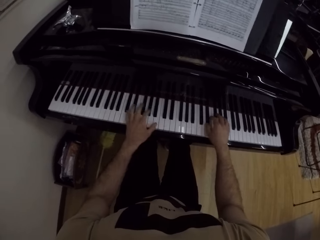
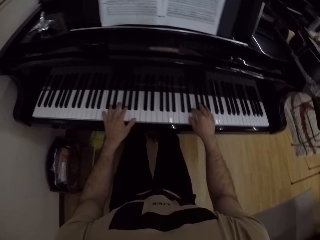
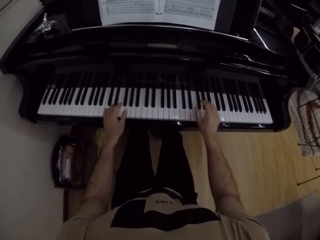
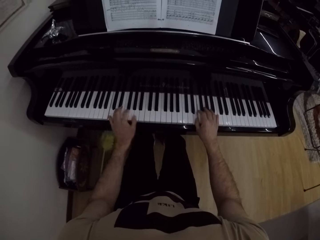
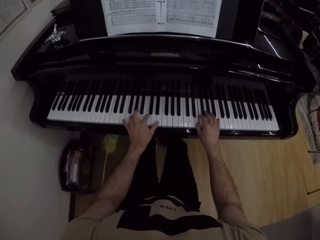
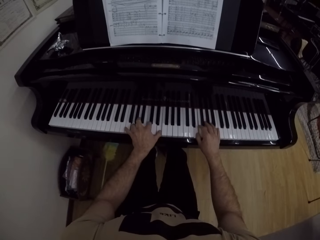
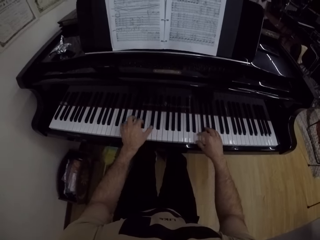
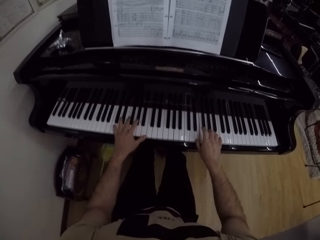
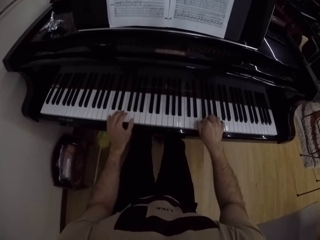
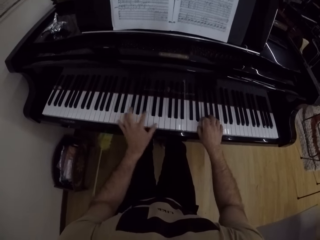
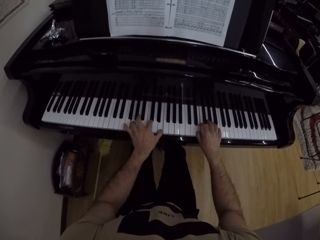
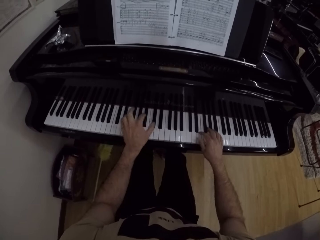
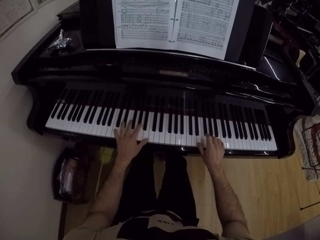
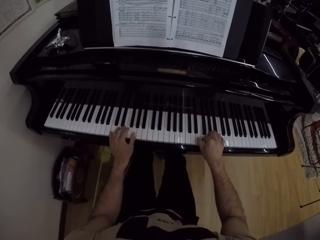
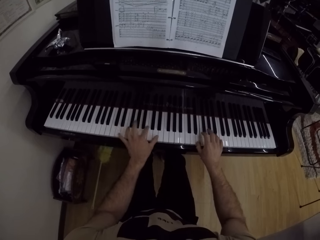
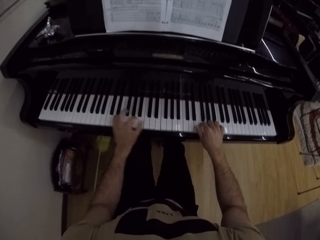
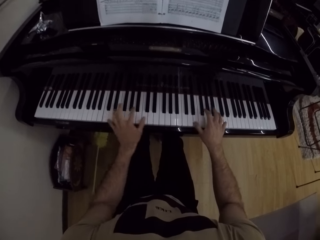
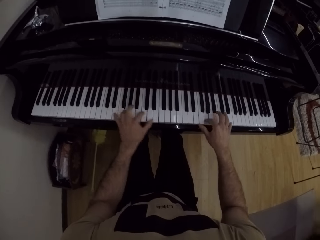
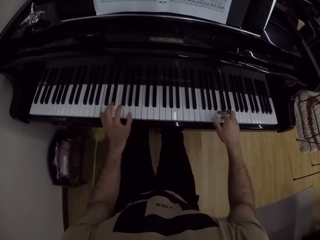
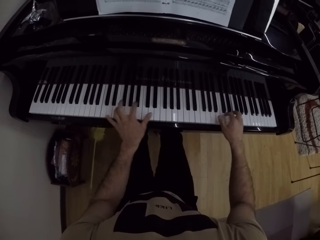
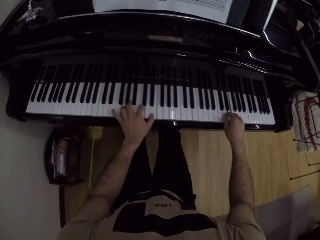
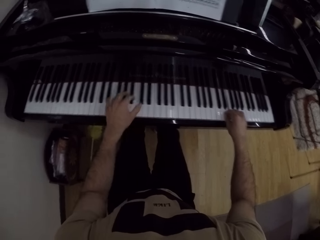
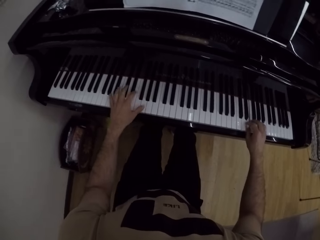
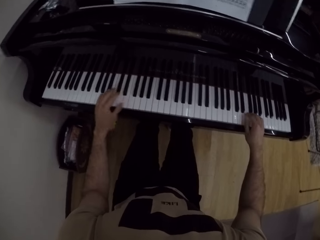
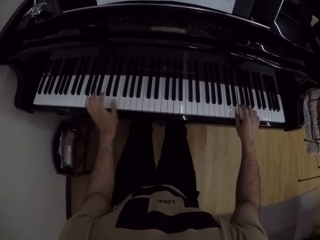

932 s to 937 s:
The camera wearer plays the piano with both hands.

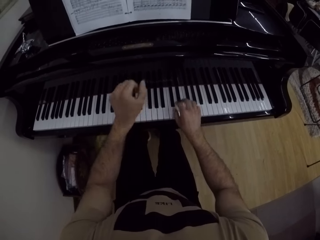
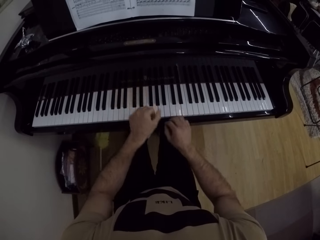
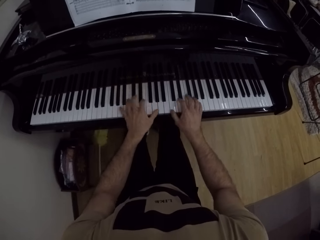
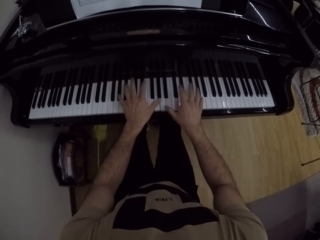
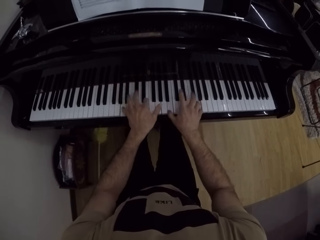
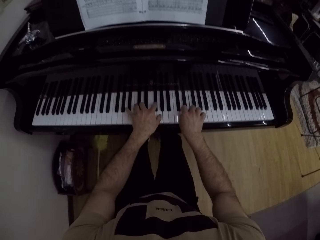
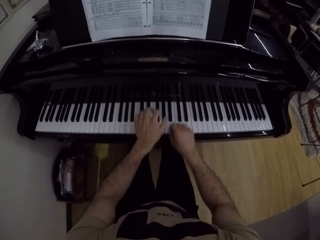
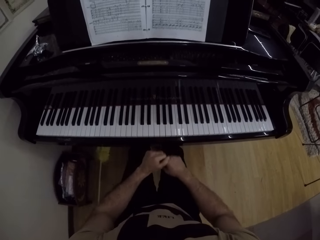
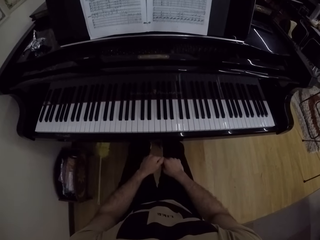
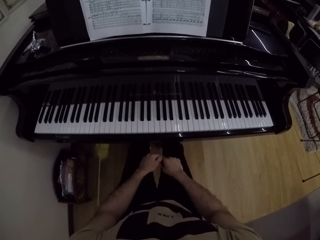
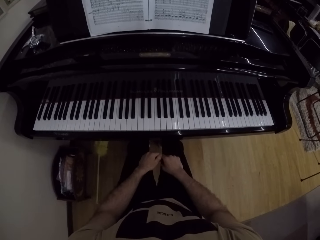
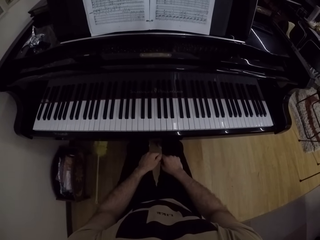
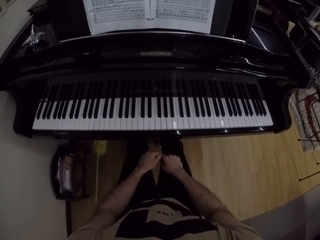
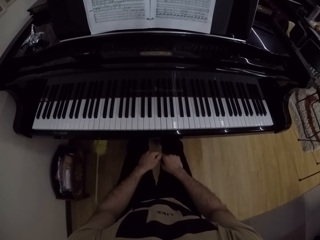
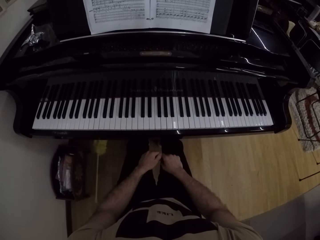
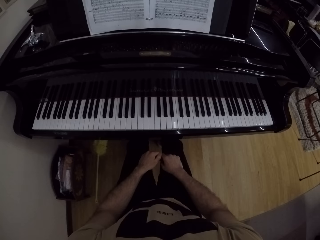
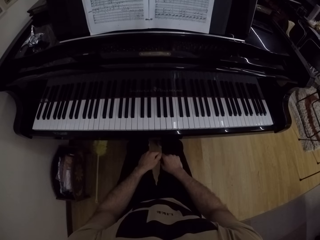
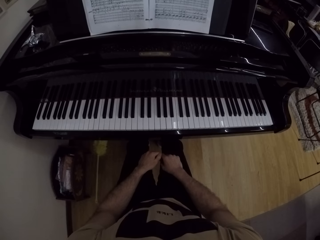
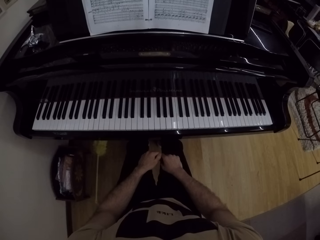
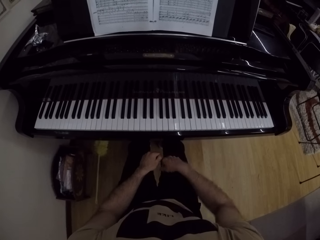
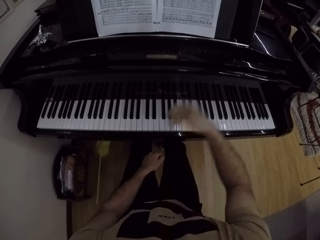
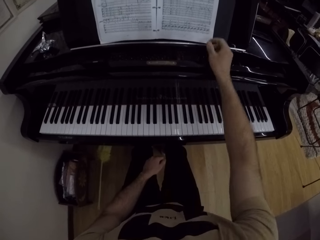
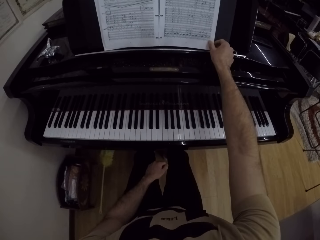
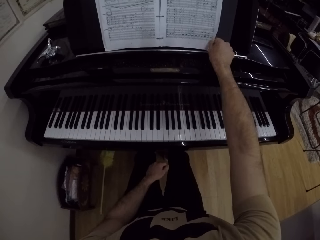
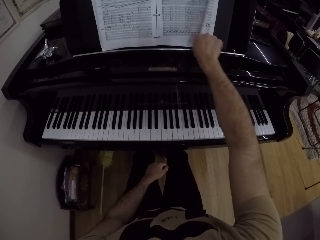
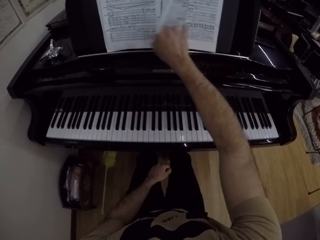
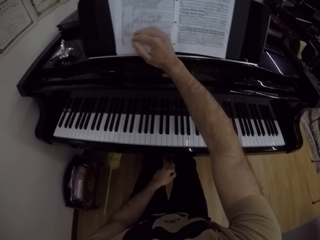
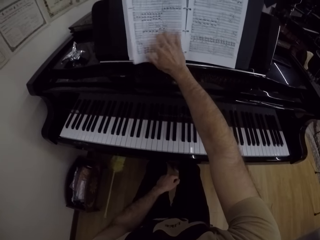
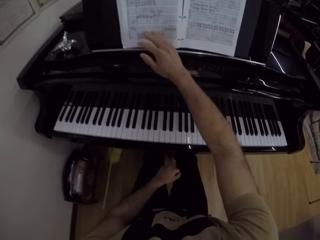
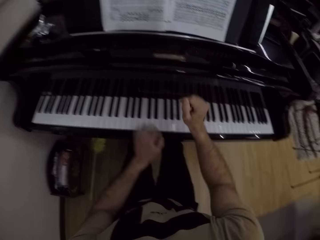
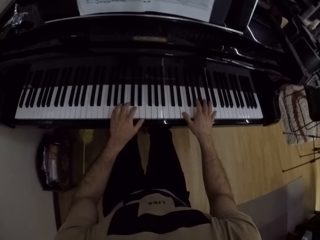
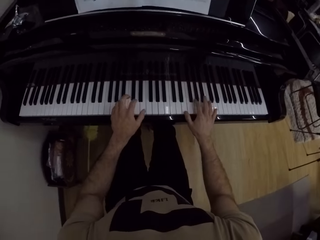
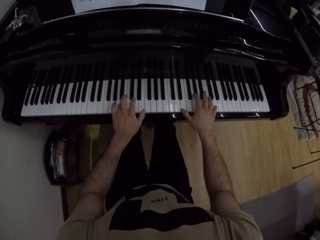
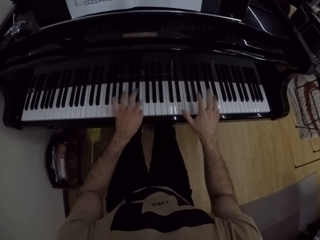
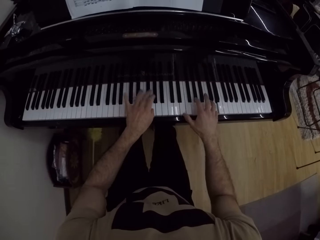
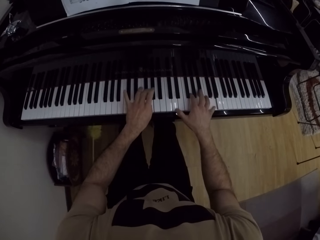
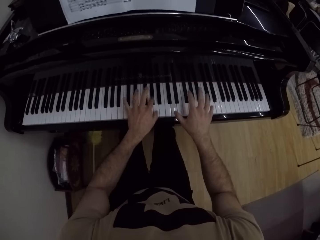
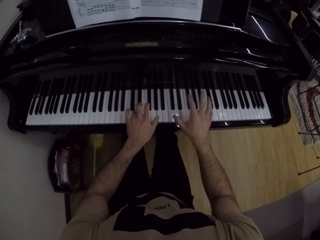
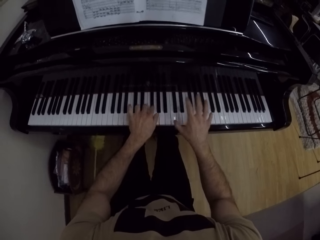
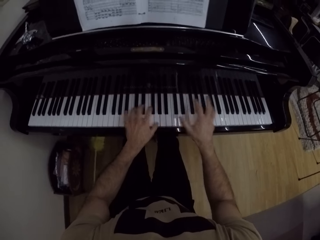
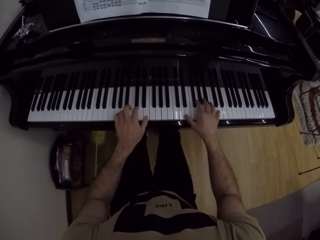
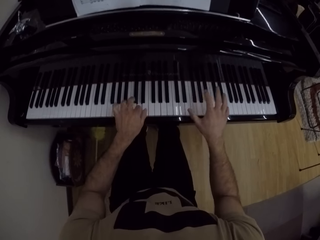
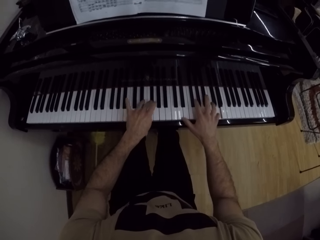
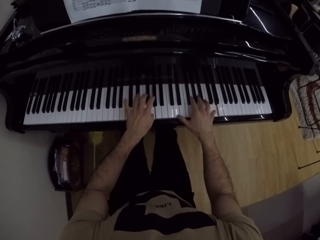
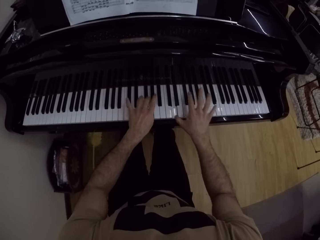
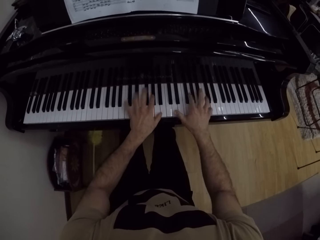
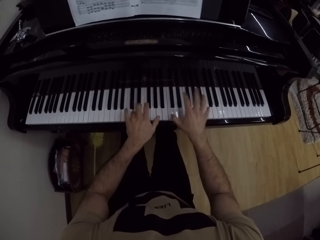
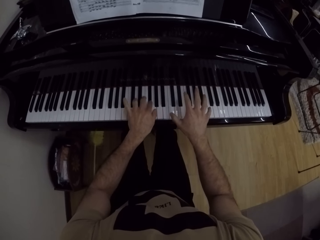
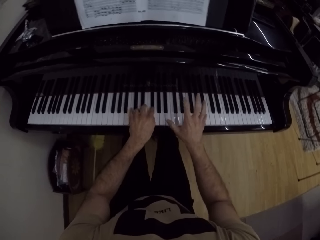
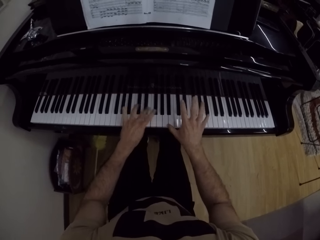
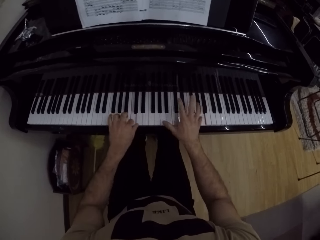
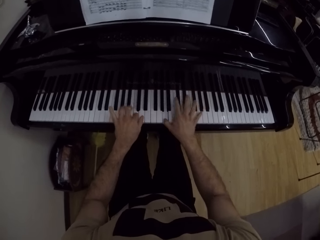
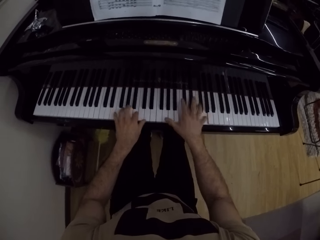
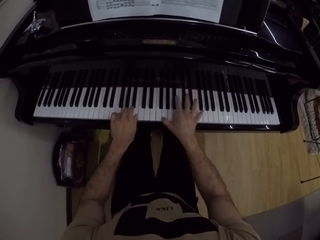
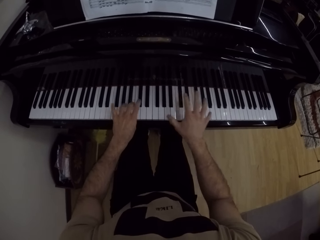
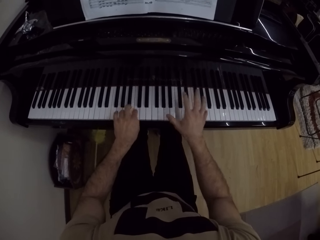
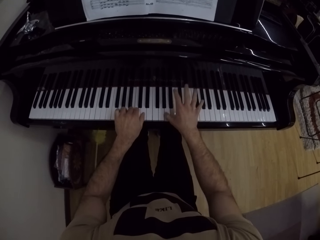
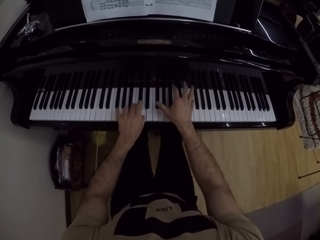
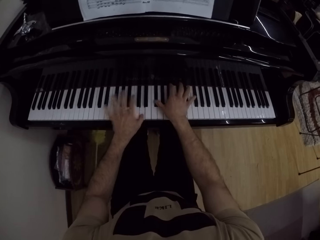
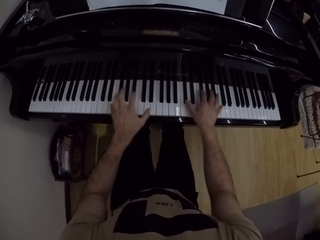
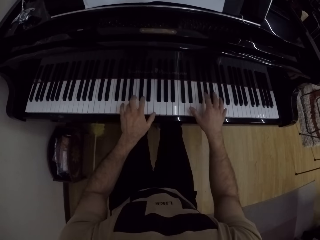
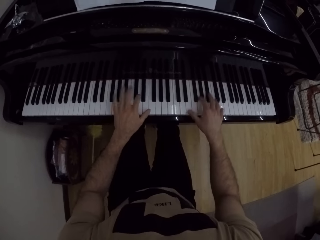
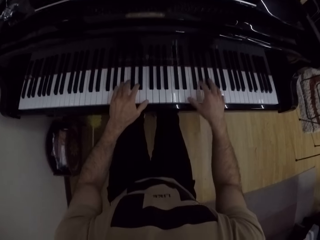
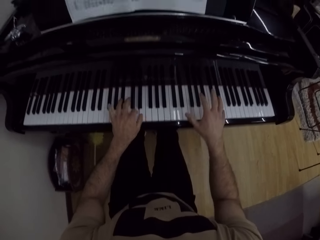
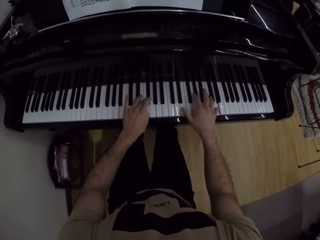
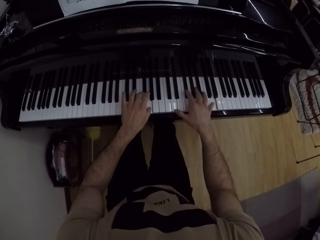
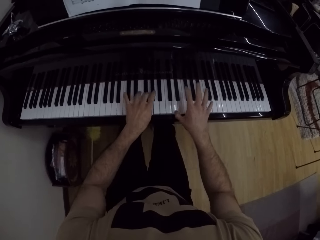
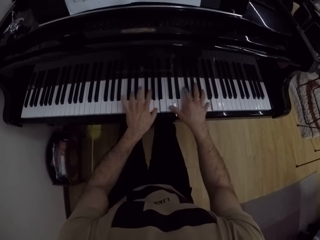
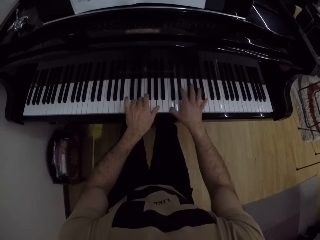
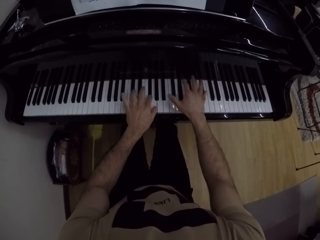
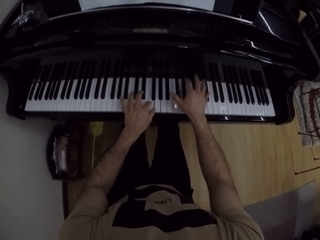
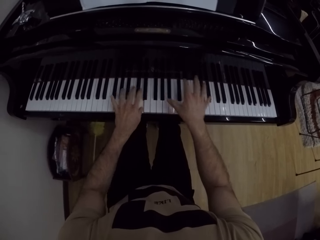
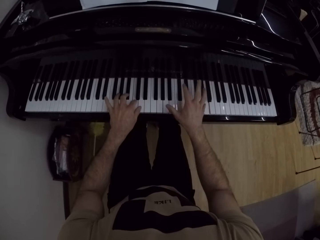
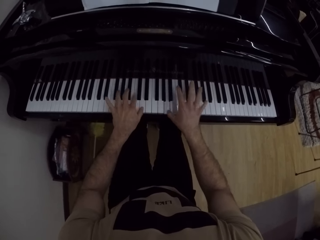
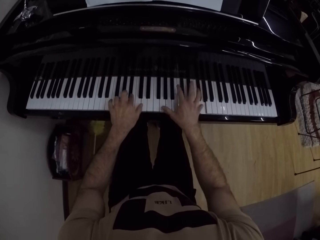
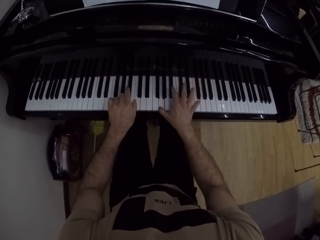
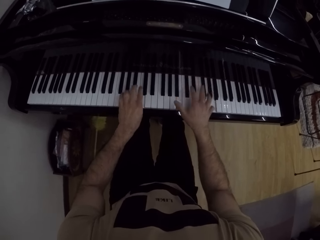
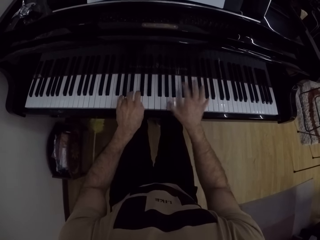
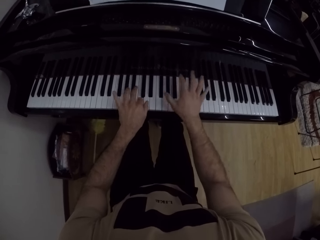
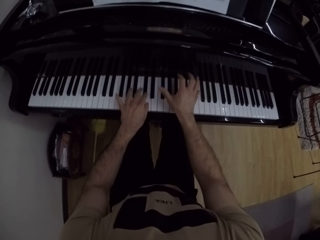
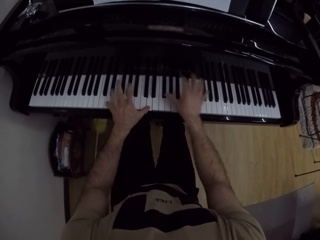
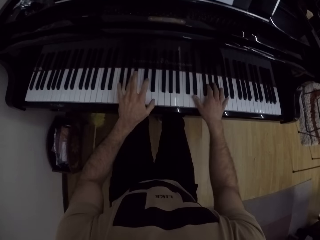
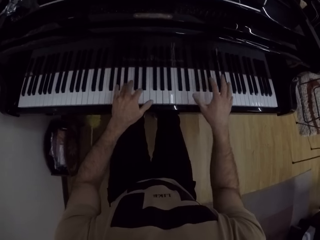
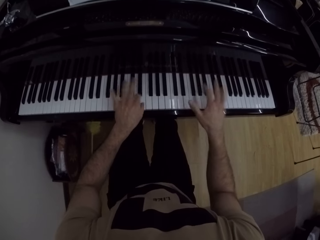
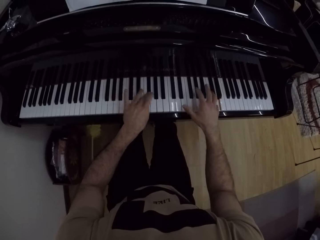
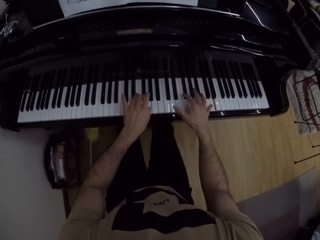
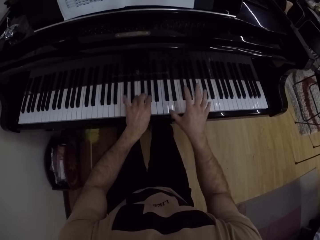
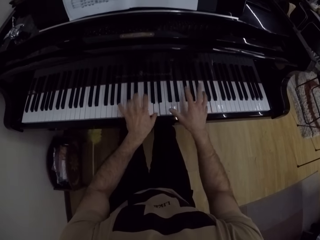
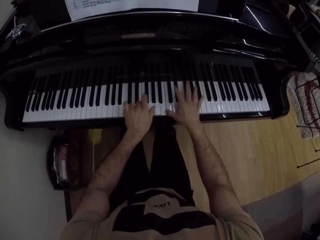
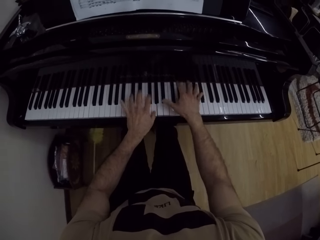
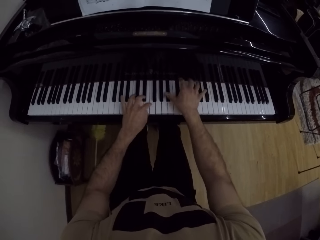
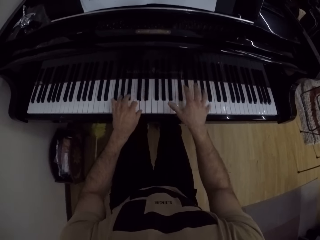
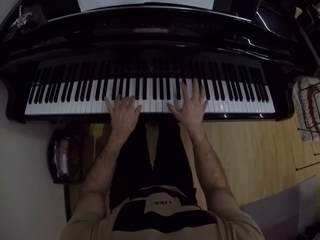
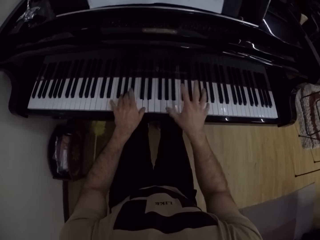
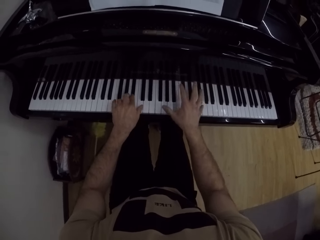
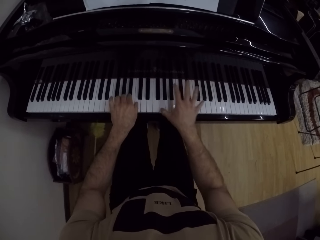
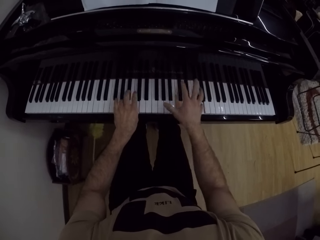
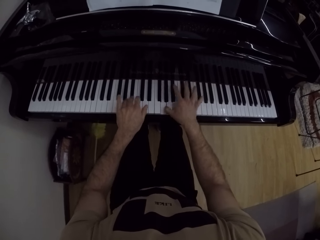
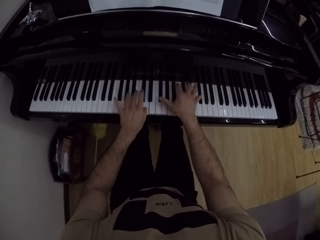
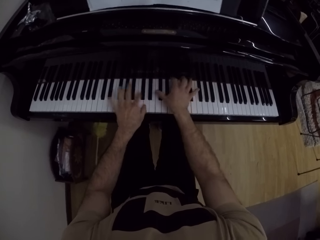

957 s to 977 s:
The camera wearer removes both hands from the piano. He flips a page of a music manuscript with his right hand. He plays the piano with both hands.
